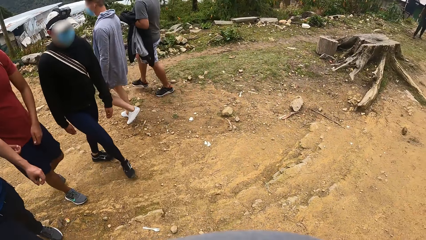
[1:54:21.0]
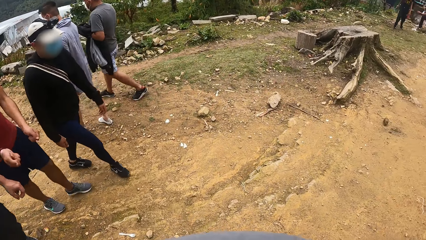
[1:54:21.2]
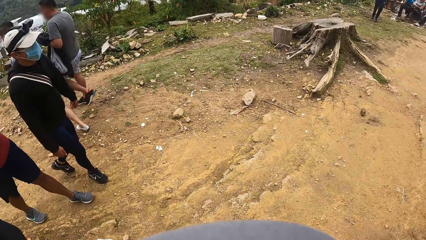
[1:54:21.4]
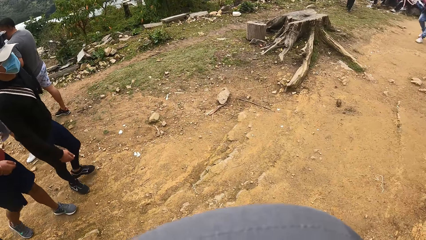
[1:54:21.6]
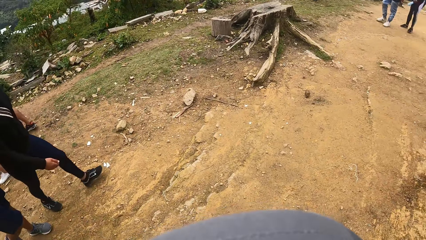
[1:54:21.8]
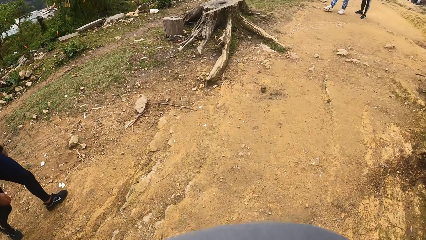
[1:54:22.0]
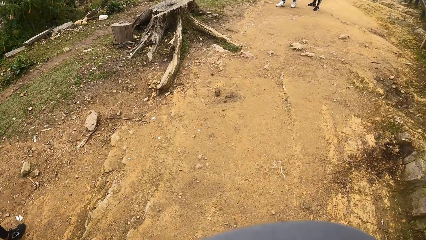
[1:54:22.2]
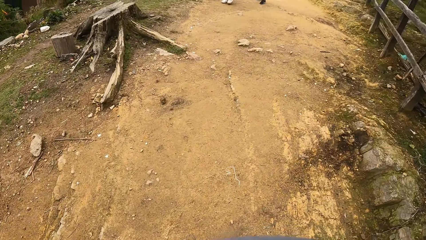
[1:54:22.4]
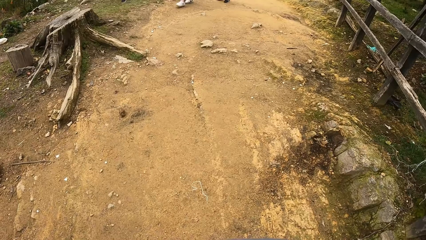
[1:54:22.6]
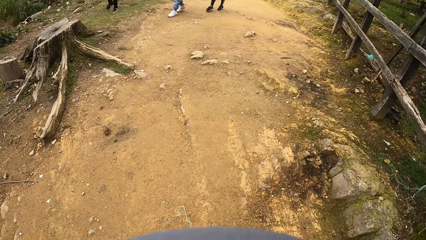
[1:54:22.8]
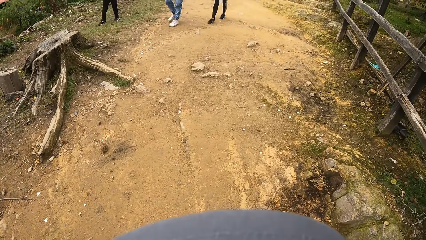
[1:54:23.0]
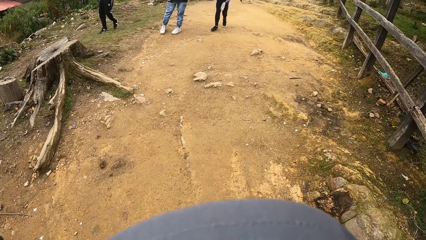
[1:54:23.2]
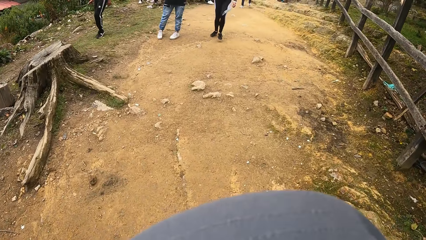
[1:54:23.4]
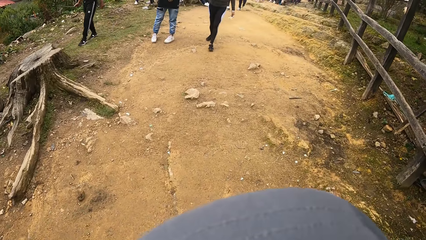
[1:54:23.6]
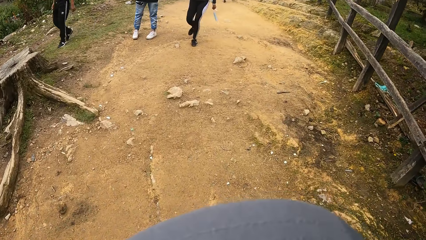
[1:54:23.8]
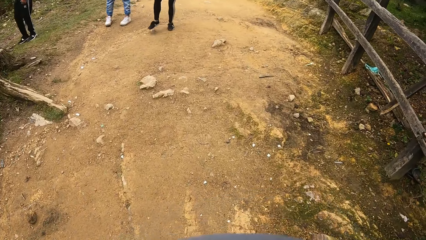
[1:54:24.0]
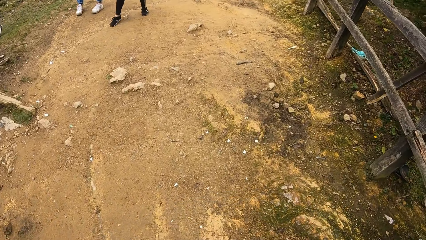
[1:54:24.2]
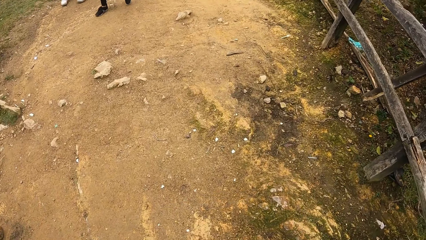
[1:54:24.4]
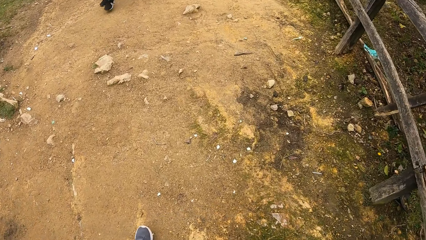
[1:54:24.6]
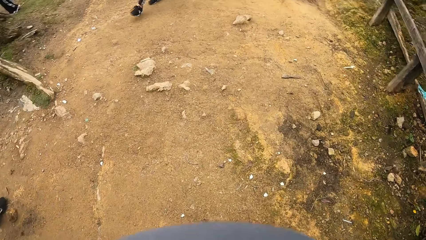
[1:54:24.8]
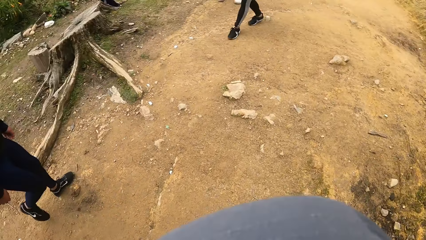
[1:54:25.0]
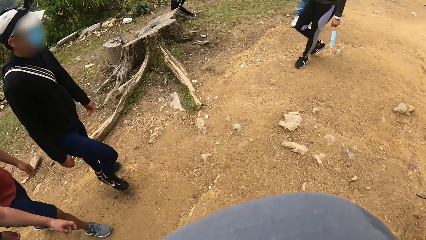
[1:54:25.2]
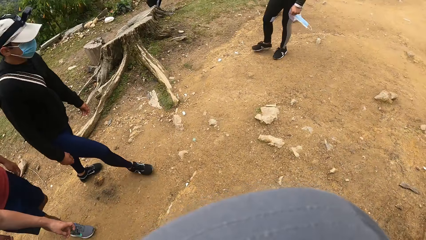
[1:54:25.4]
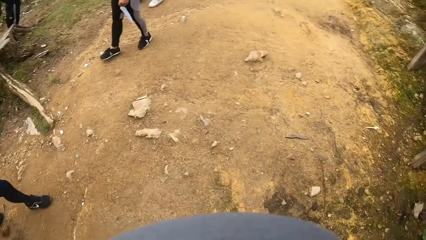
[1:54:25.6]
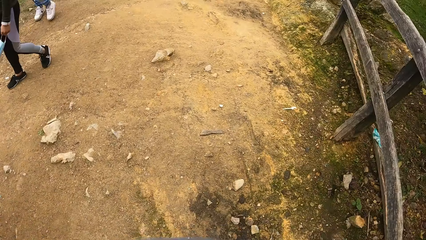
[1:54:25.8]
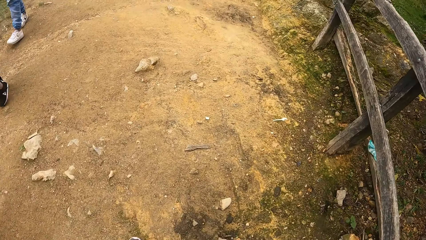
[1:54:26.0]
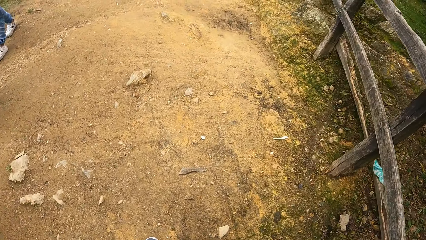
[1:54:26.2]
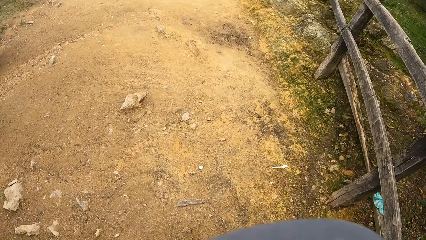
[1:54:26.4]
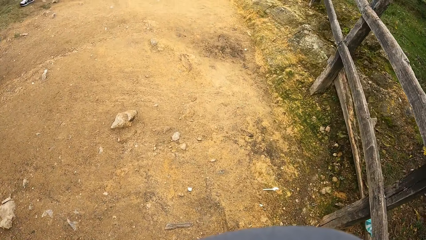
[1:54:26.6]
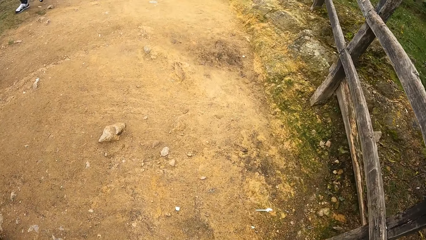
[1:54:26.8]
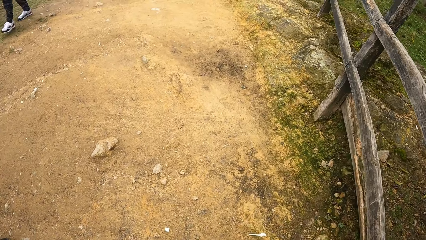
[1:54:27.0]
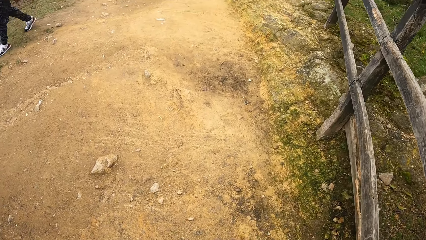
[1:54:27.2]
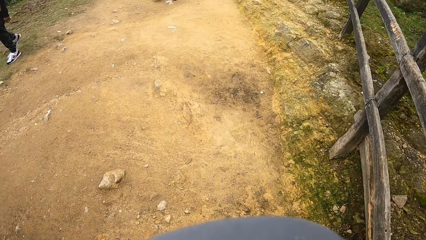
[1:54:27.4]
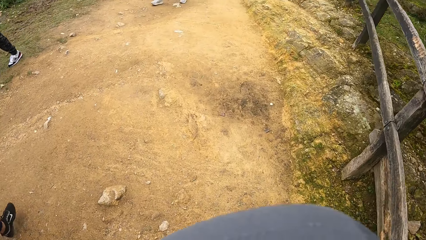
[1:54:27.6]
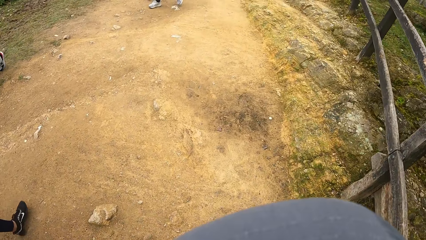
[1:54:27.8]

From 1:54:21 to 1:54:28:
The camera wearer walks around the park.

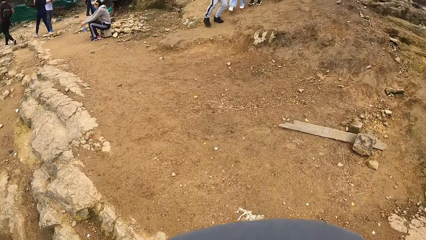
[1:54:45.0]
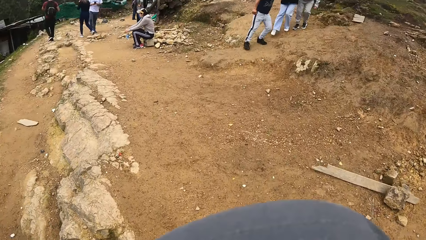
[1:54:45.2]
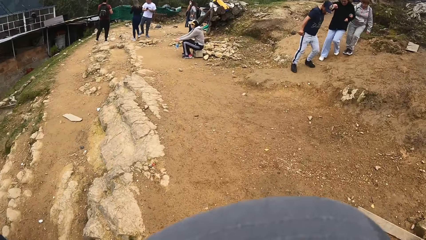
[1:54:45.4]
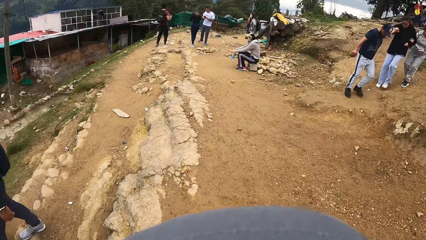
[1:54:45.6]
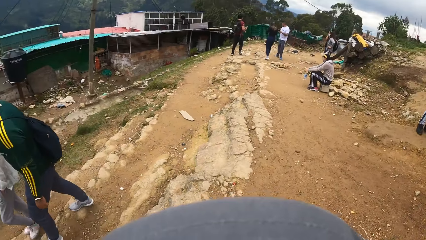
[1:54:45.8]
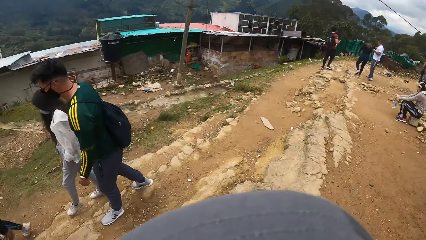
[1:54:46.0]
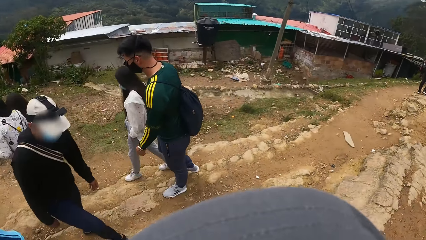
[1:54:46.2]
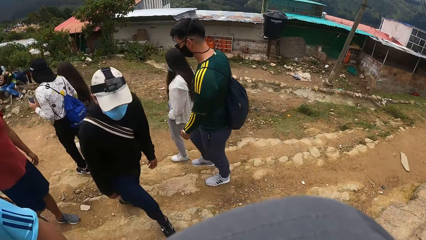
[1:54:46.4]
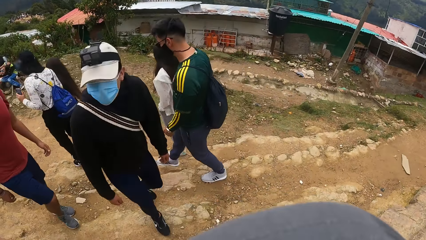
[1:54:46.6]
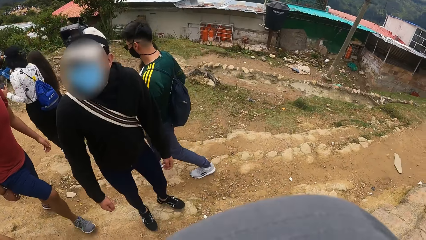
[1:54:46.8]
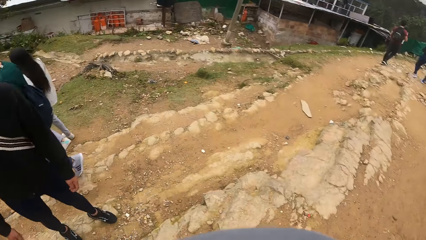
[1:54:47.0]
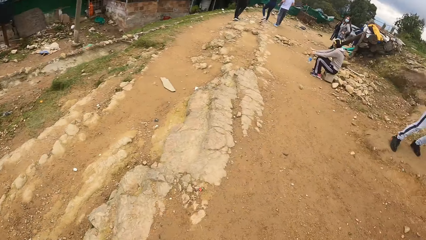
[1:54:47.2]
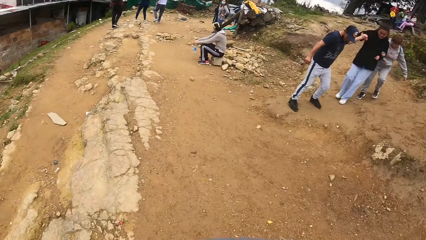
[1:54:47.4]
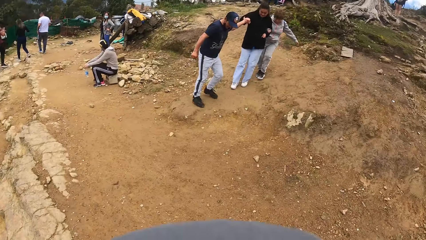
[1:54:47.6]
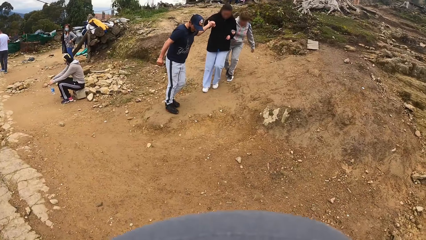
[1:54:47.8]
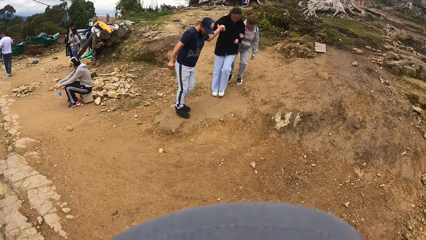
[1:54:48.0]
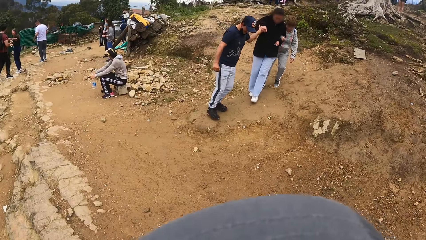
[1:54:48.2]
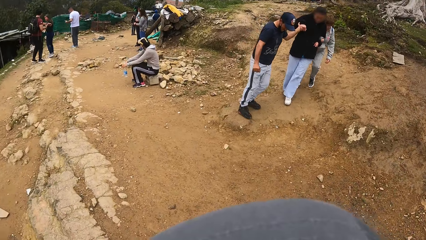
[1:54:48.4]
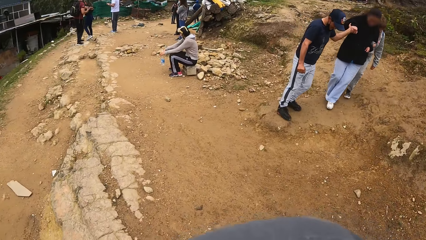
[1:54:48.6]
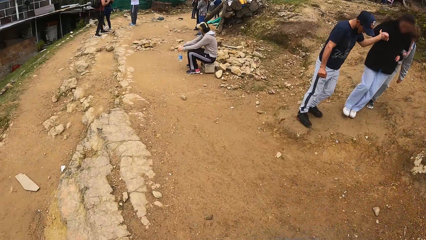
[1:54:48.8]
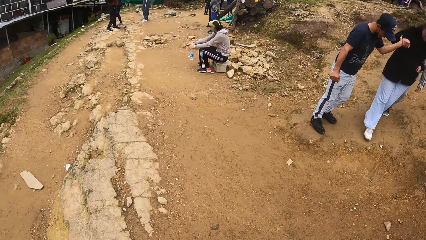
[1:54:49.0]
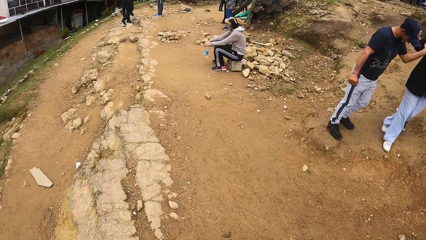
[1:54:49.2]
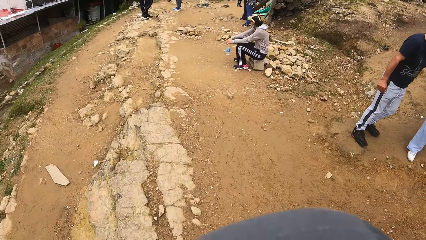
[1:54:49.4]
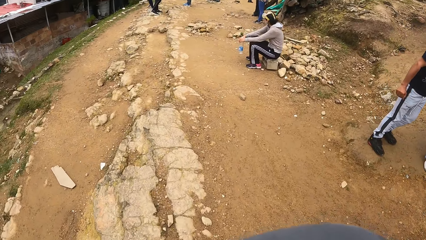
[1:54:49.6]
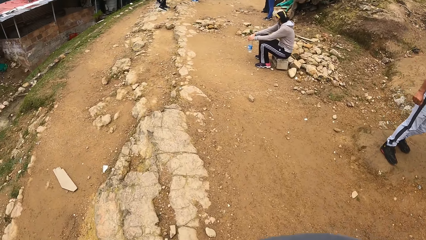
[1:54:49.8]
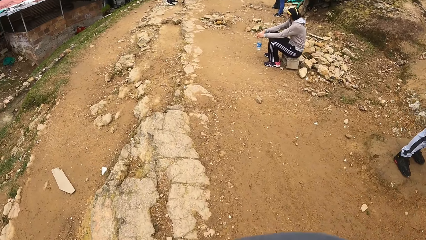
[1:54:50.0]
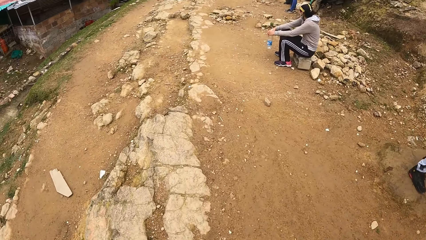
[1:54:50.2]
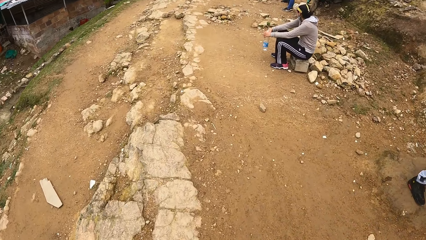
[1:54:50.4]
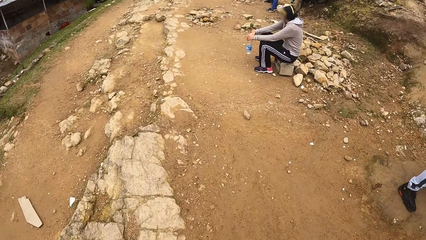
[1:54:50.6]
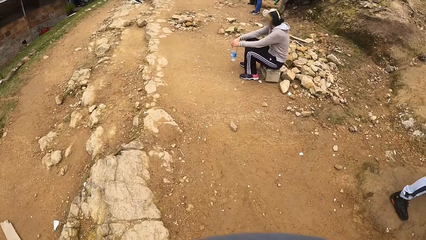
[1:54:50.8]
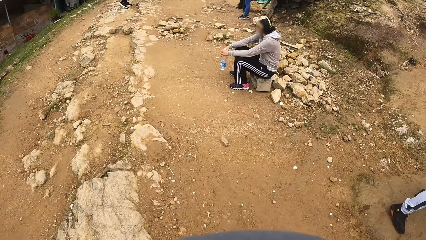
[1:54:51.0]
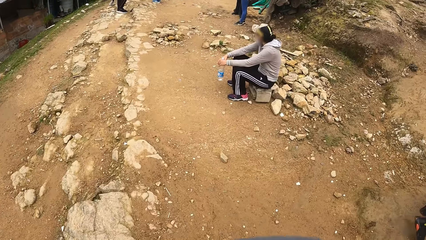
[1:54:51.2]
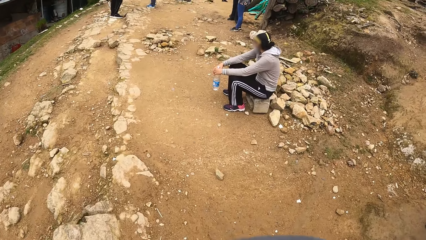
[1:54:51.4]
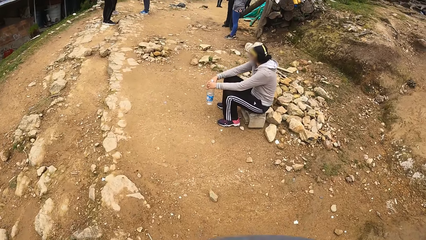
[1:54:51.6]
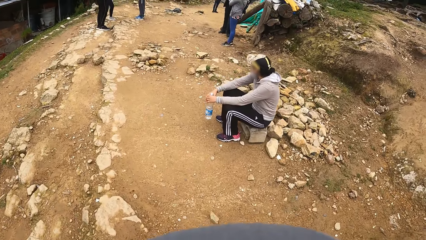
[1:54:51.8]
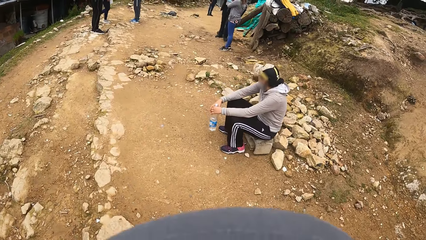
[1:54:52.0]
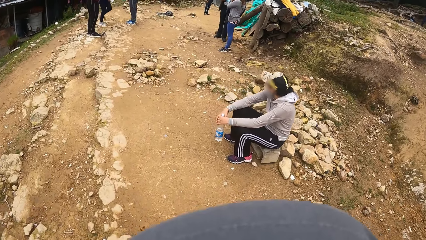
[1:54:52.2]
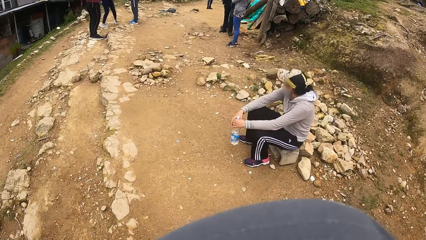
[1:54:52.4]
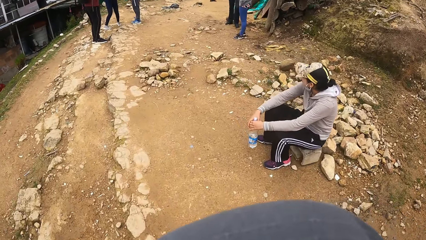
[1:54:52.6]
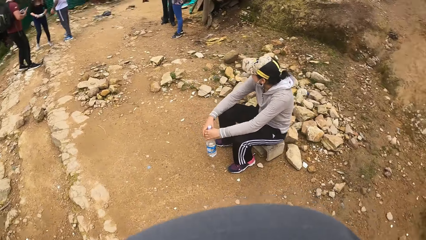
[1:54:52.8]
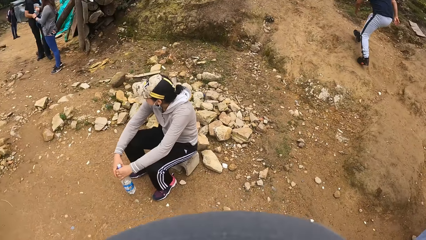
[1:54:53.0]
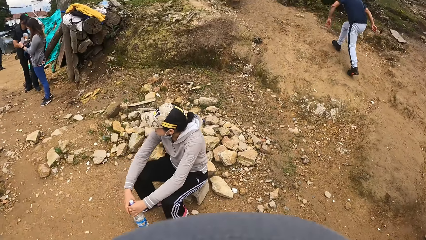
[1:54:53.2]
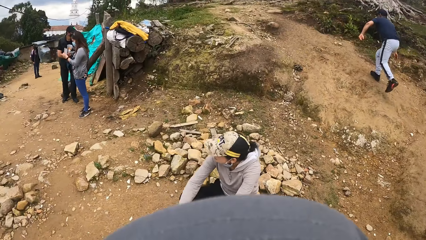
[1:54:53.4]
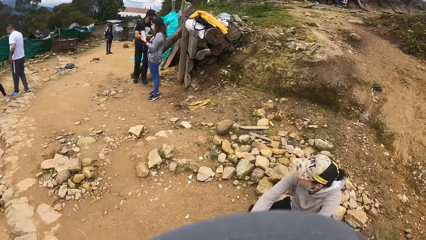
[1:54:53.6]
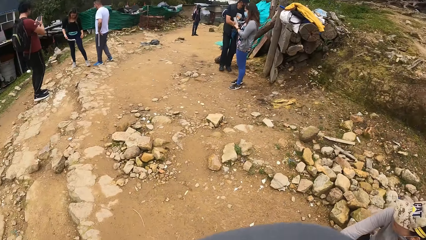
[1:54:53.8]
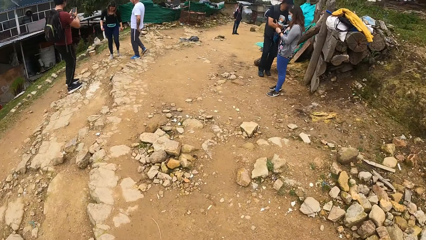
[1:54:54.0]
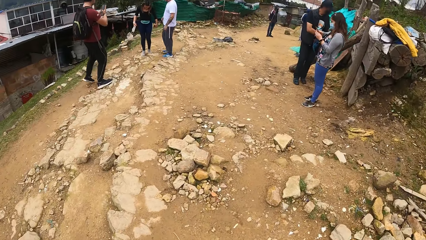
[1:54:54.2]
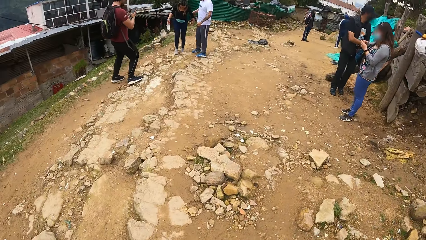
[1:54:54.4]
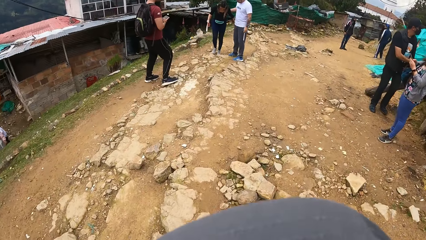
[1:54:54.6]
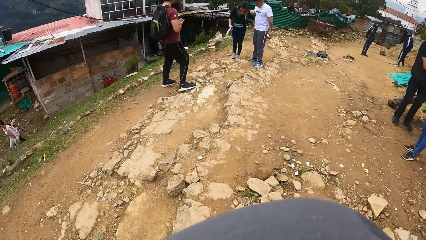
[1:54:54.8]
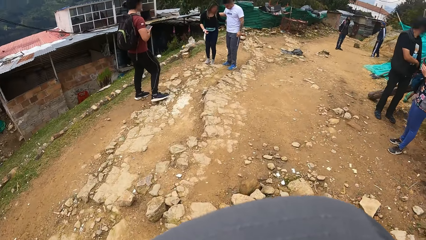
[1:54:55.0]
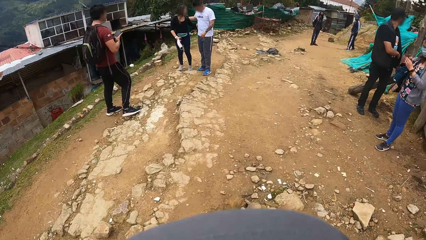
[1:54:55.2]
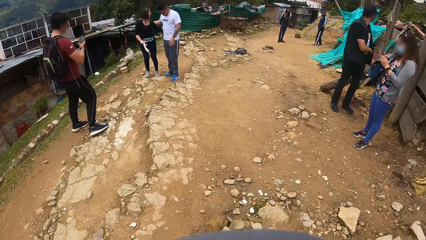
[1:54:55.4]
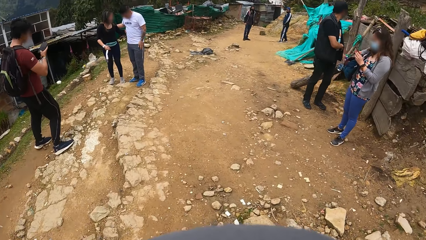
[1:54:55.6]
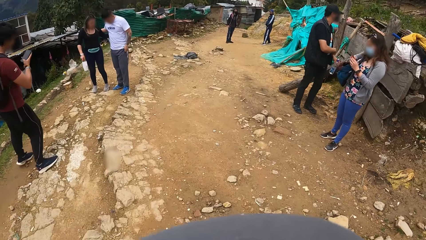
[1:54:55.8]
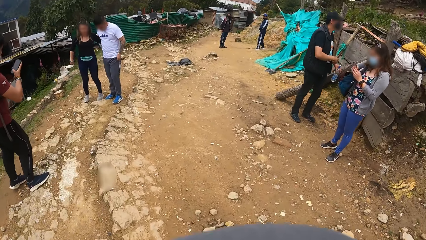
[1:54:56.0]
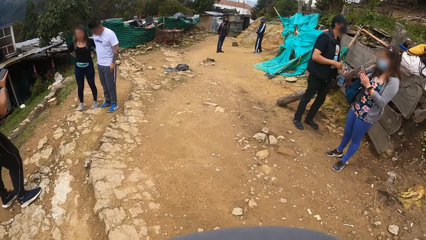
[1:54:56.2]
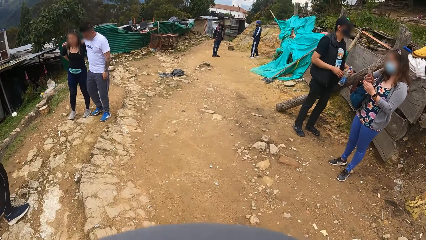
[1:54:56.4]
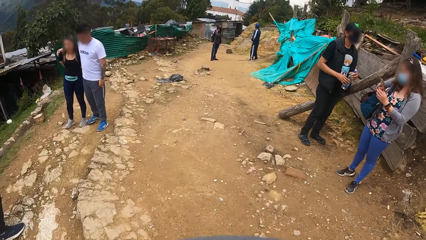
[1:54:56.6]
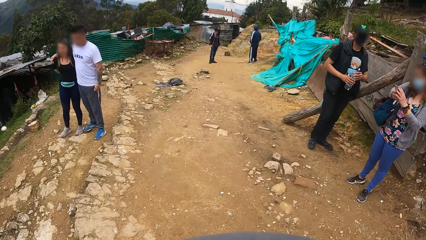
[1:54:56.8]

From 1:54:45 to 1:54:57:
The camera wearer looks around. They walk around the park. They look around.
